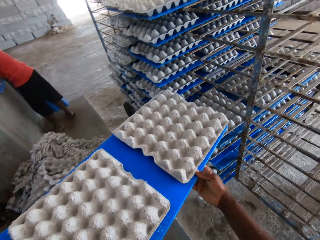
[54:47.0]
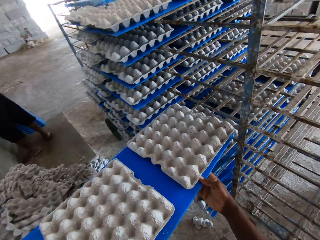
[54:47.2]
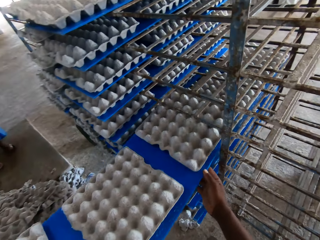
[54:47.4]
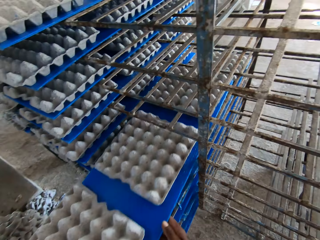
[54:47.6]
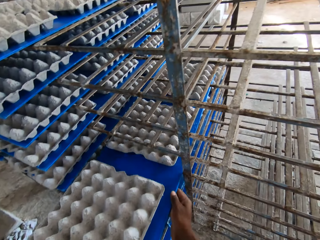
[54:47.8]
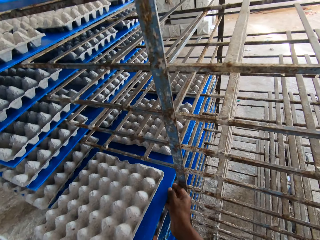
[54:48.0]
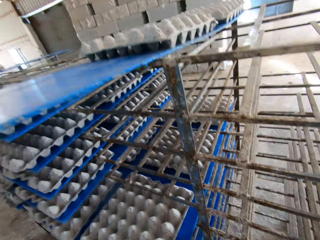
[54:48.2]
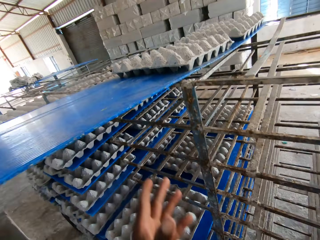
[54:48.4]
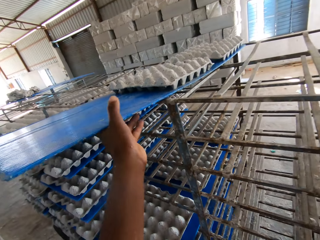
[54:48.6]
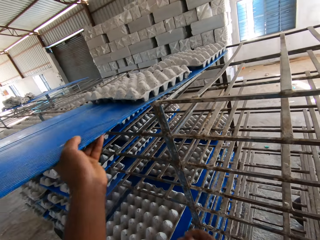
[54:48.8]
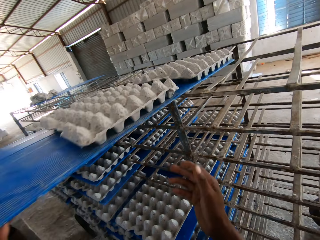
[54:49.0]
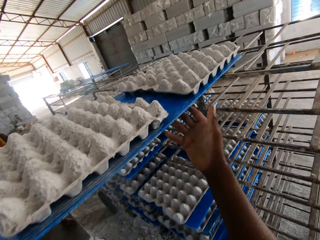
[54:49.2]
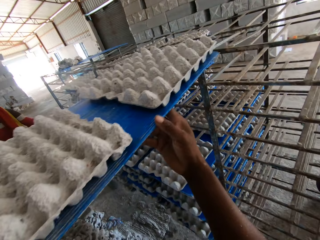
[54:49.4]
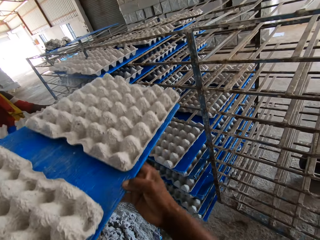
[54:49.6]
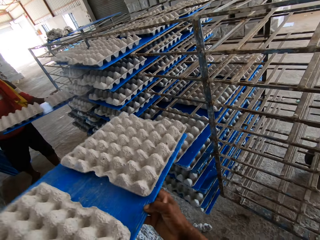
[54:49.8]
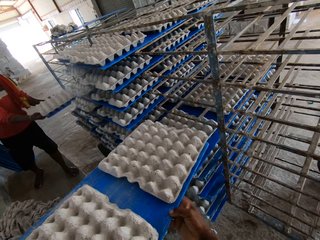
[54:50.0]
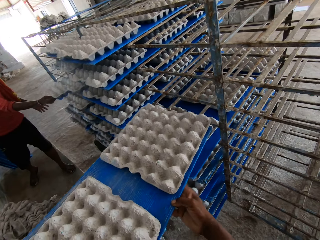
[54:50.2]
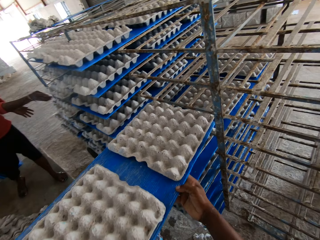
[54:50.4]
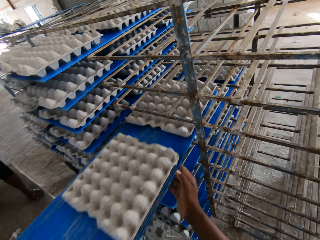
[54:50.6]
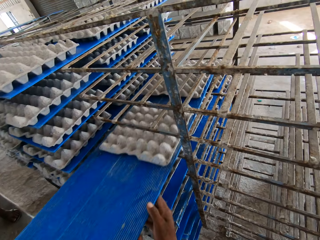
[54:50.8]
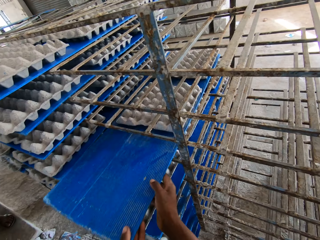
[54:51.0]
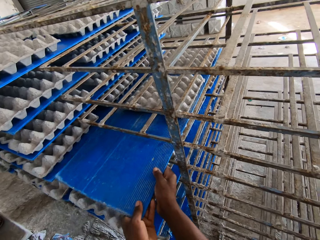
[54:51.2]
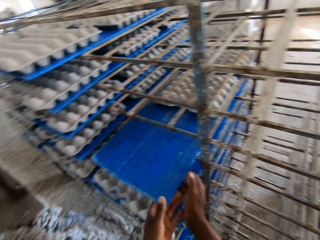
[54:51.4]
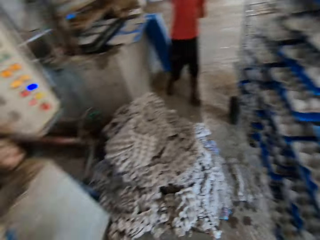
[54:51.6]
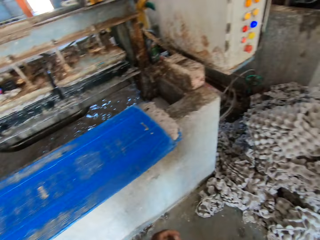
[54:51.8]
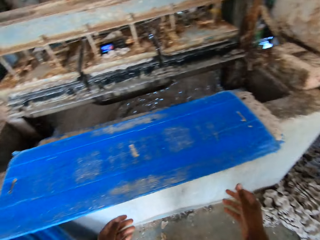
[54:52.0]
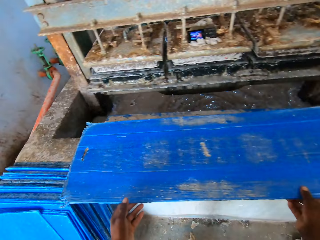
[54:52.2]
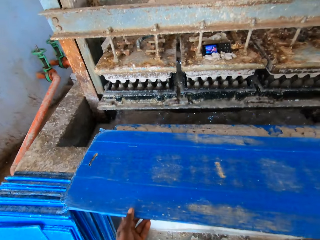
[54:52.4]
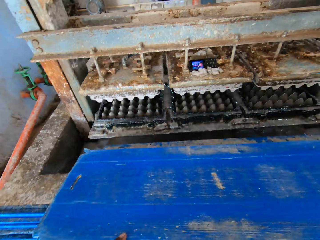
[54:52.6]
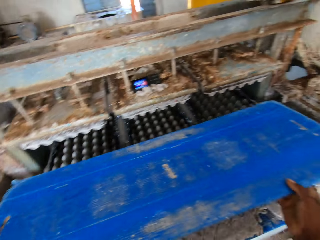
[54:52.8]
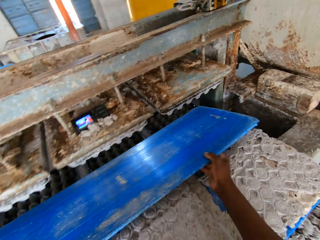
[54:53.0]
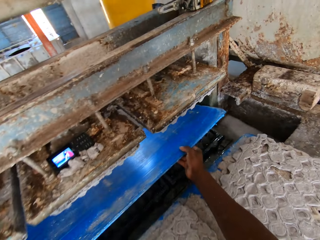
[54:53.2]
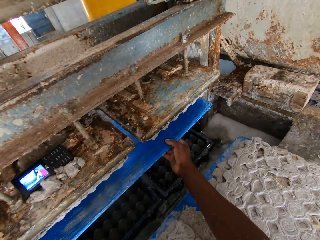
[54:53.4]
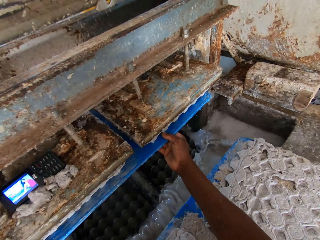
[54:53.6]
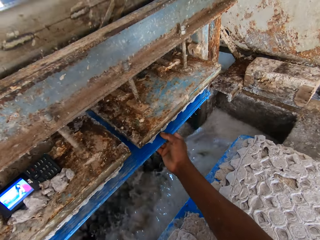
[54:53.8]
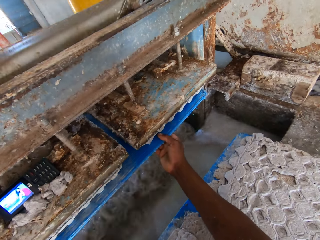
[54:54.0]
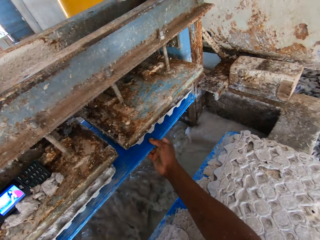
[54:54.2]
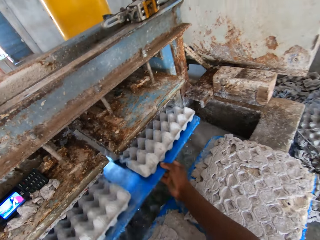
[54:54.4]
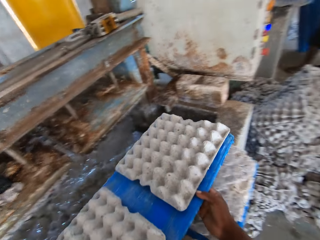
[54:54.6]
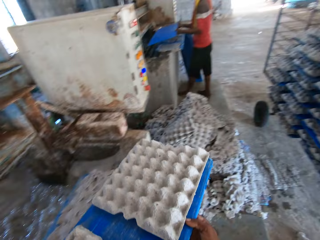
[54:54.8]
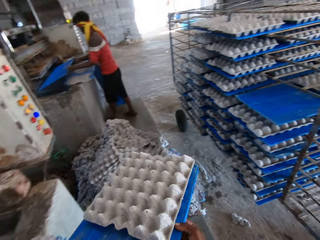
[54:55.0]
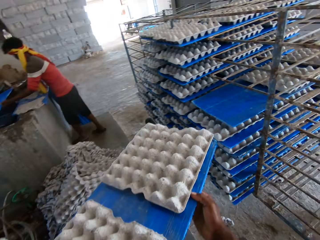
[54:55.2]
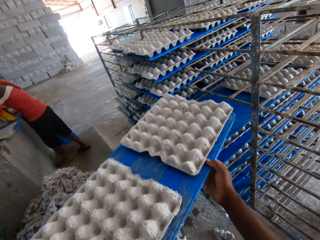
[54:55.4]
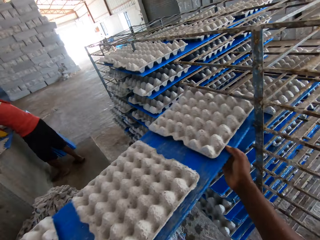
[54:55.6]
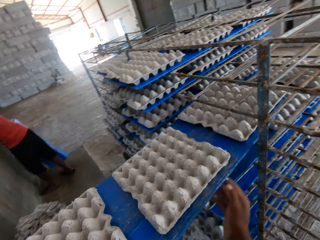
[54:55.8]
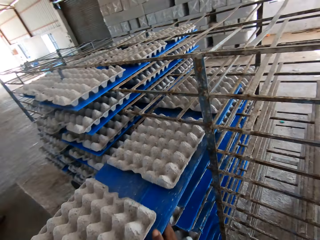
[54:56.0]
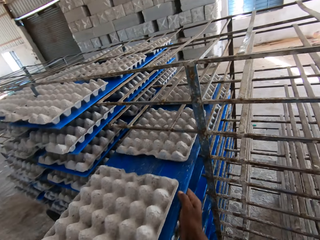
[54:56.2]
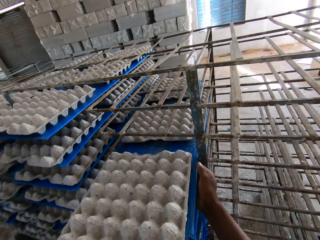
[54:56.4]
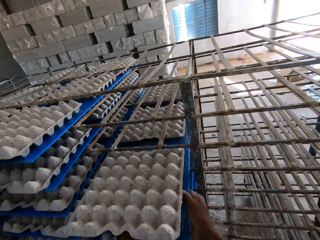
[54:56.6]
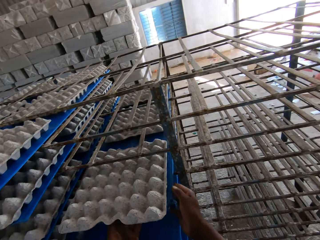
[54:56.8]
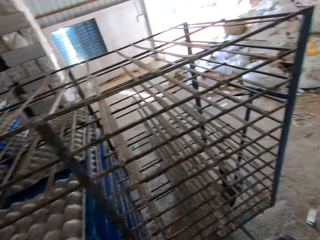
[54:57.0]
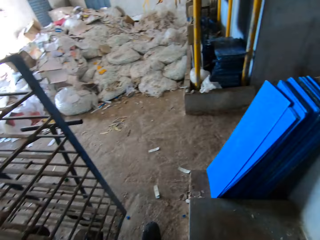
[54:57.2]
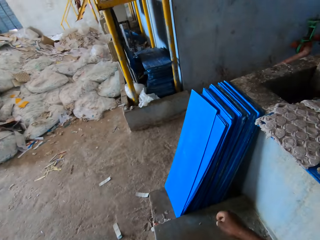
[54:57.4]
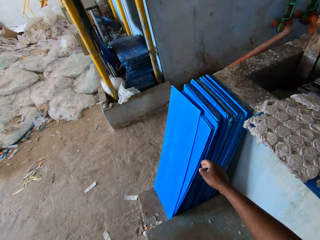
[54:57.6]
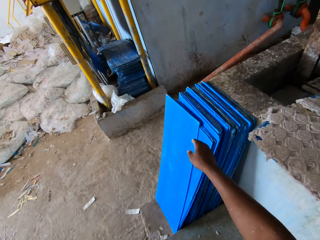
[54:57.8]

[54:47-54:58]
The camera wearer pulls the polypropylene plastic or board from the rack with his left hand. He places his right hand on the polypropylene plastic. A man slides a polypropylene plastic on the rack with both hands. The camera wearer slides the polypropylene plastic on the rack with both hands. He picks a polypropylene plastic from the pile of polypropylene plastics with both hands. He moves the board to the machine. He takes egg trays from the egg pulp machine with the polypropylene plastic in both hands. He slides the polypropylene plastic on the rack with both hands.

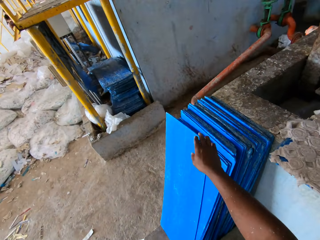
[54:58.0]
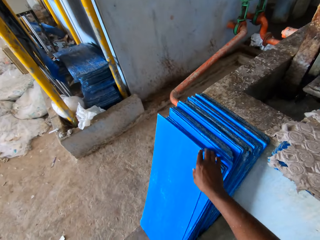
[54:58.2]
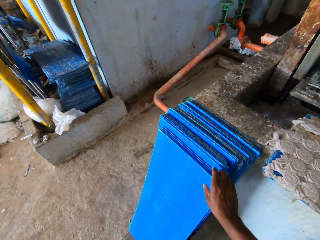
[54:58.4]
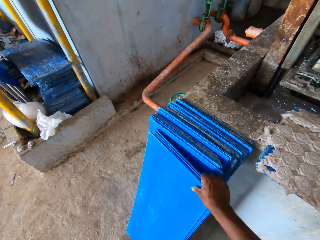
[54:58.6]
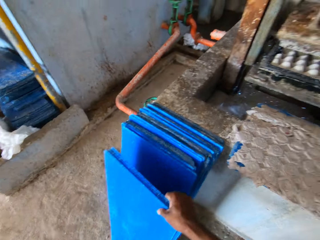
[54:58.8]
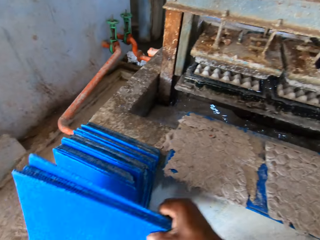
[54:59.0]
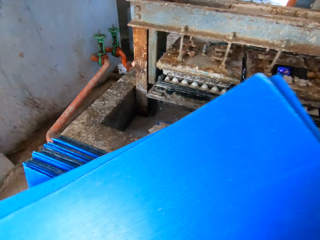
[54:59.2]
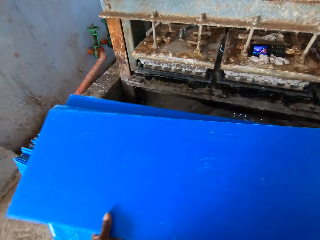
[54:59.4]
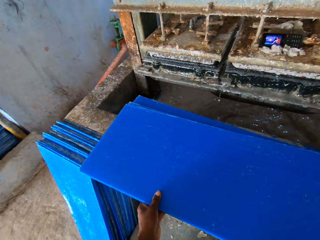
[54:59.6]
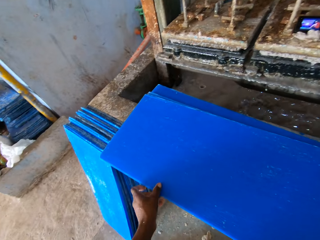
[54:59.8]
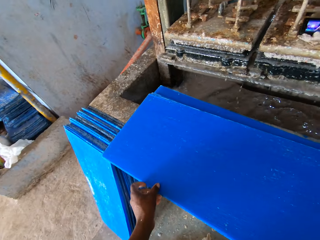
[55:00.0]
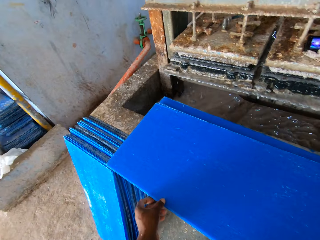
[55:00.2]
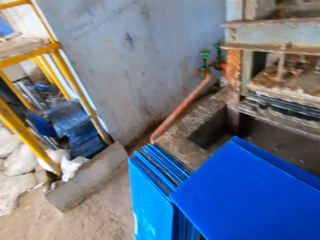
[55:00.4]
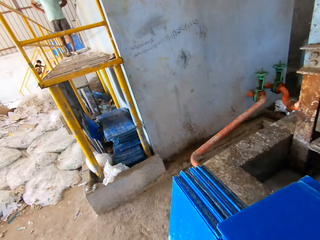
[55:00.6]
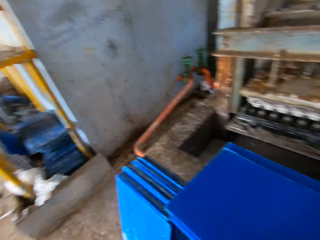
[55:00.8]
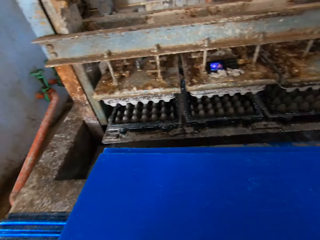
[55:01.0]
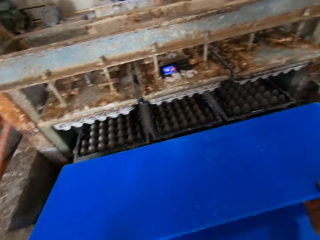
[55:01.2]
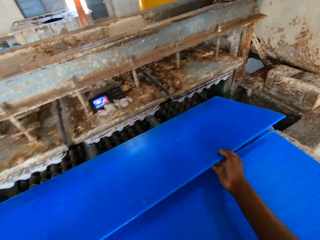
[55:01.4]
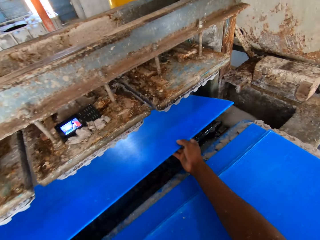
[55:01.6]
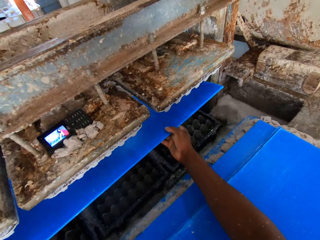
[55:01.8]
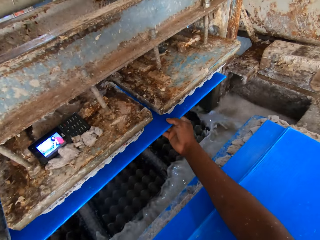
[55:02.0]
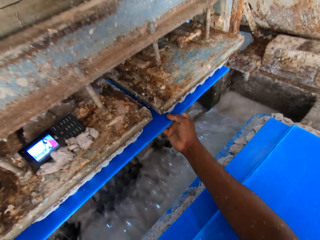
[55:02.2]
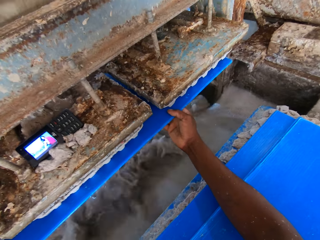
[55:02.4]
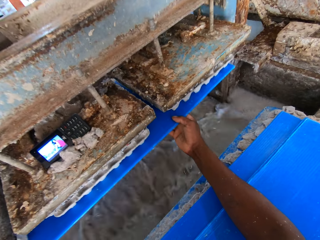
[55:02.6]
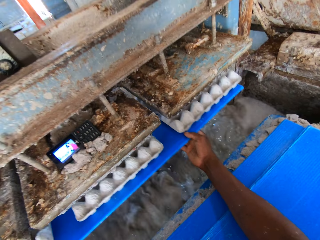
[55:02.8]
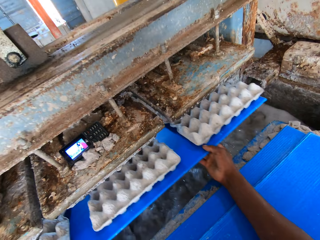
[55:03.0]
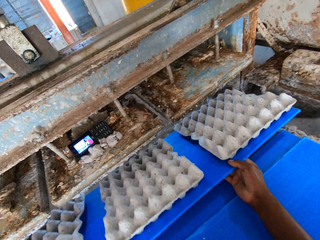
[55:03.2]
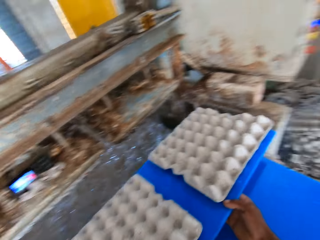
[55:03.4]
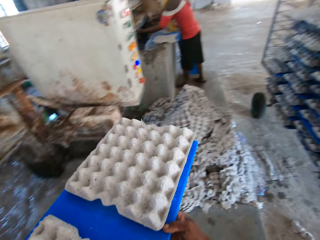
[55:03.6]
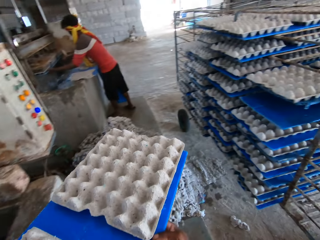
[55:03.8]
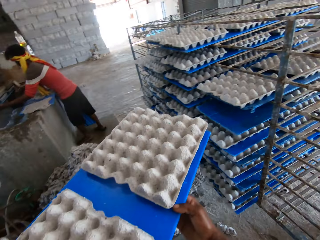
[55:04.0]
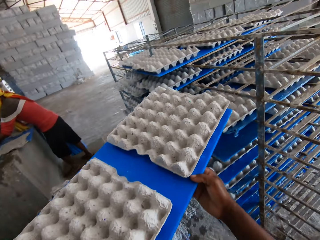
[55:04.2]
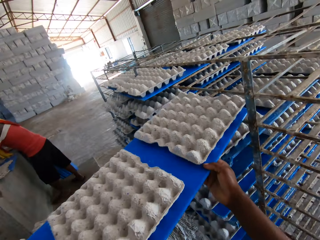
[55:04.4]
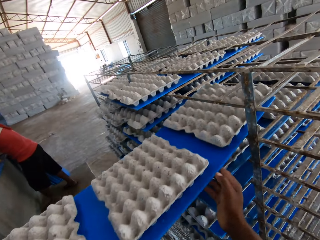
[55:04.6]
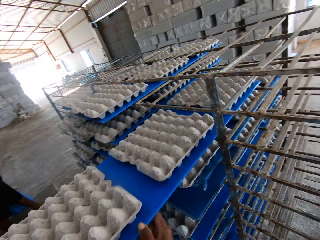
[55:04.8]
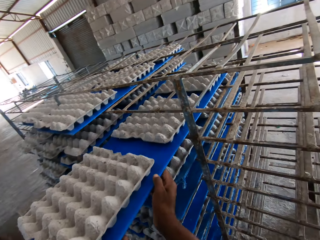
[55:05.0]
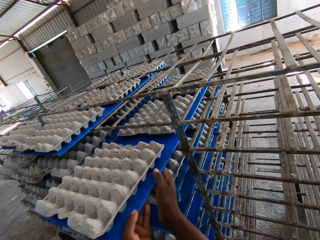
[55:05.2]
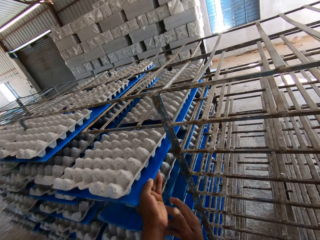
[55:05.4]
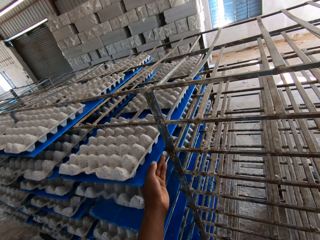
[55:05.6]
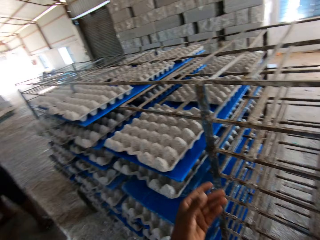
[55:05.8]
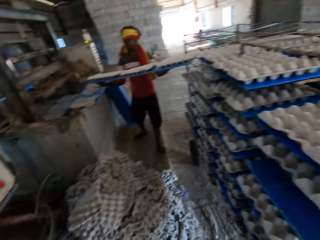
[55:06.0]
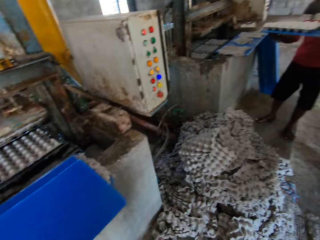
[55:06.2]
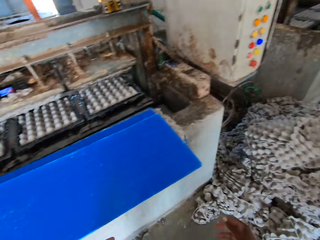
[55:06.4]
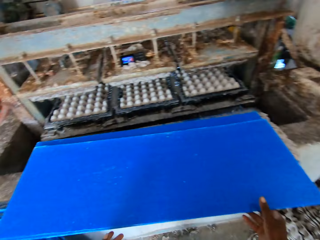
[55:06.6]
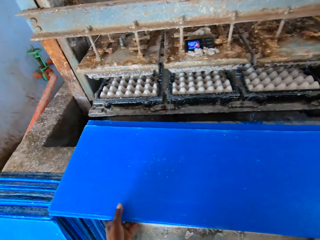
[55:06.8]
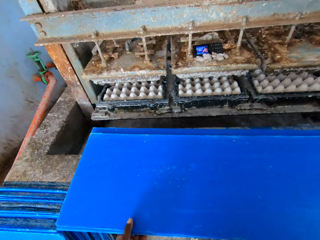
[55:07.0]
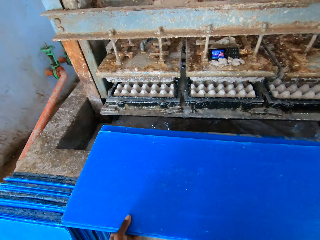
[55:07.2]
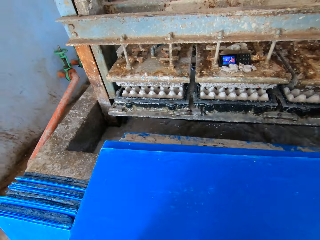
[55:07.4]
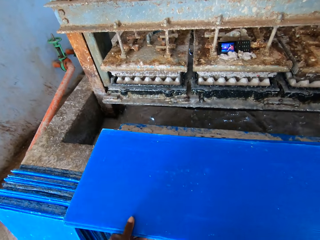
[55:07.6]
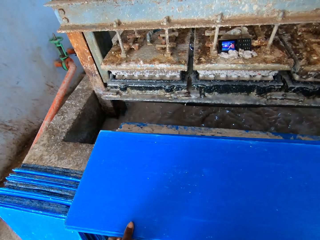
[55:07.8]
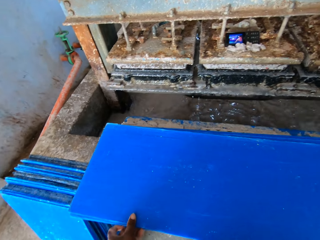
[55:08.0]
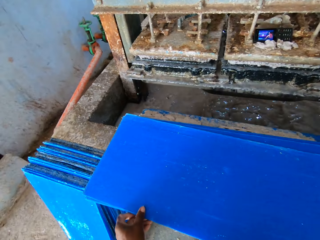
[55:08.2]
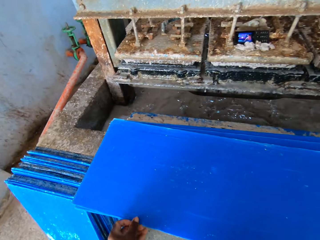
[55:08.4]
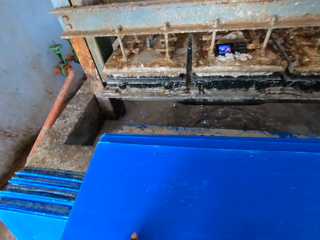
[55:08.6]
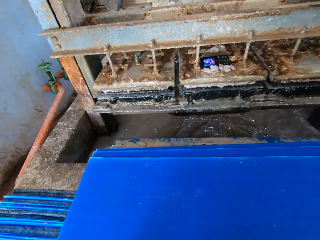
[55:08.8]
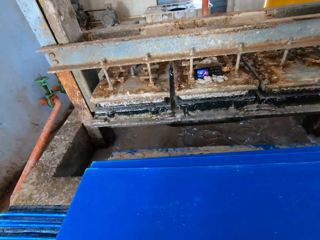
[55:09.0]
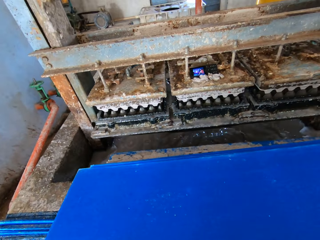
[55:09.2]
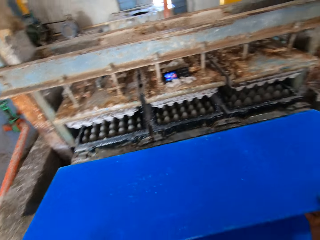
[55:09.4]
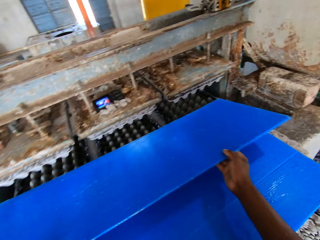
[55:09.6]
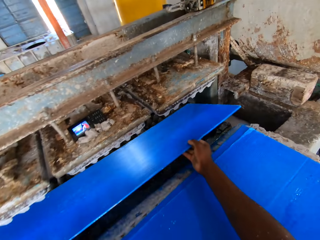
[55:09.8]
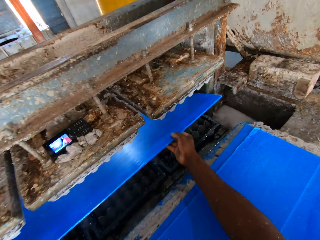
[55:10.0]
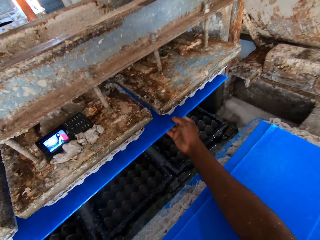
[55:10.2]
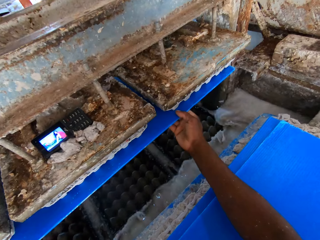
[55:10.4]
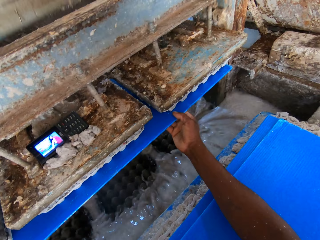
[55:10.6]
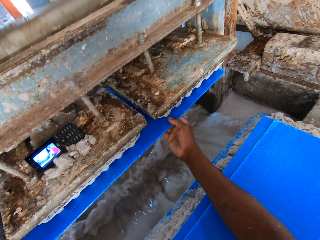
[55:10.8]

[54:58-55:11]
The camera wearer picks polypropylene plastics or boards from the ground with his right hand. He drops the polypropylene plastics on the slab with both hands. He picks a polypropylene plastic from the pile of polypropylene plastics with both hands. He moves the board to the machine. He moves the board with crates to the stand. He takes the board. He moves the board to the machine.
